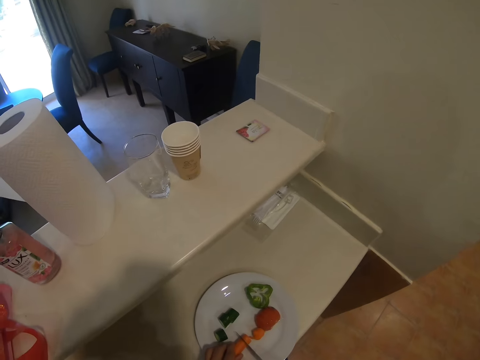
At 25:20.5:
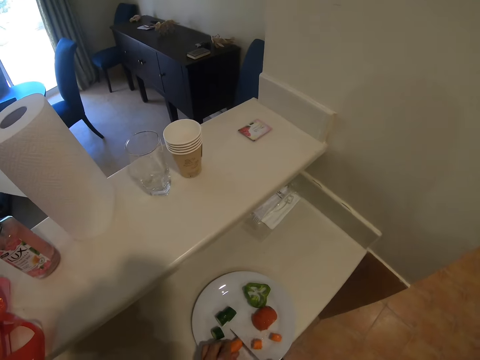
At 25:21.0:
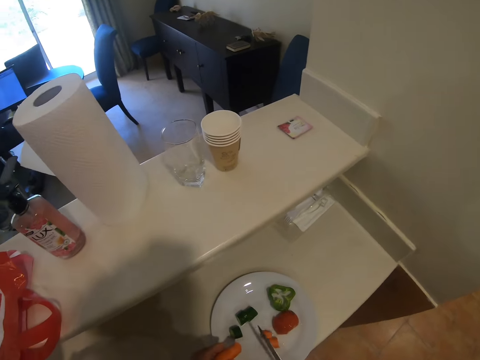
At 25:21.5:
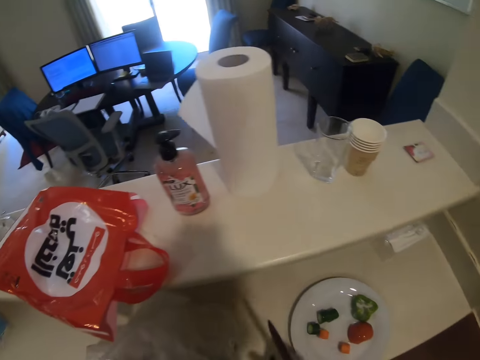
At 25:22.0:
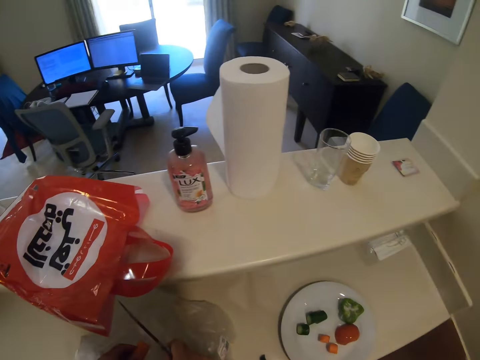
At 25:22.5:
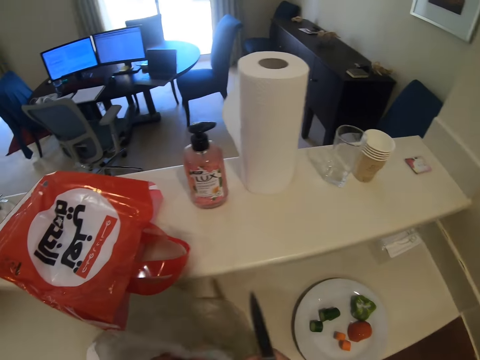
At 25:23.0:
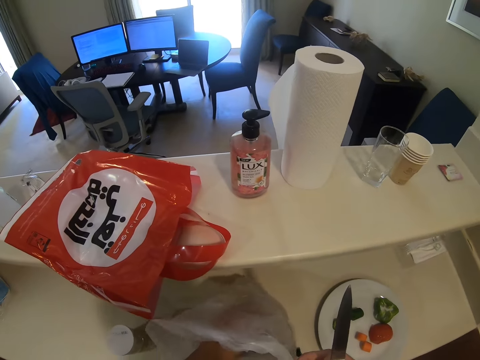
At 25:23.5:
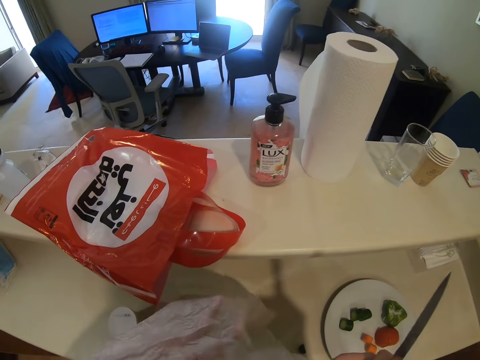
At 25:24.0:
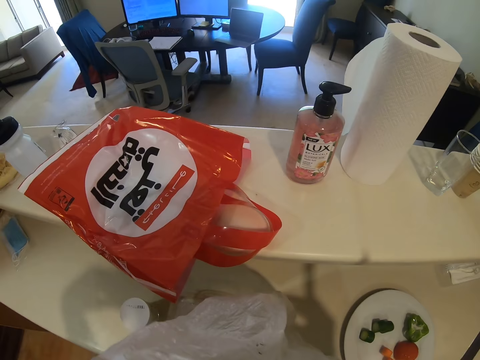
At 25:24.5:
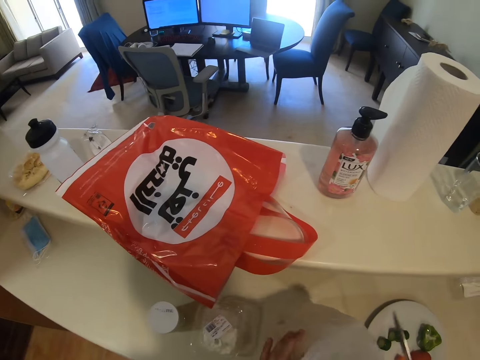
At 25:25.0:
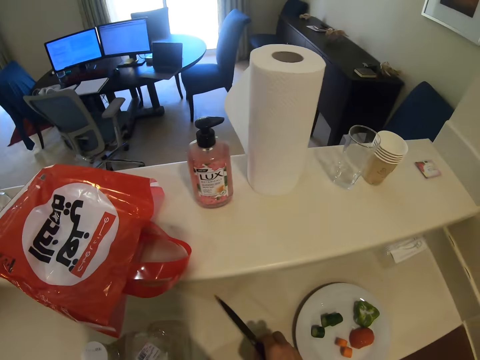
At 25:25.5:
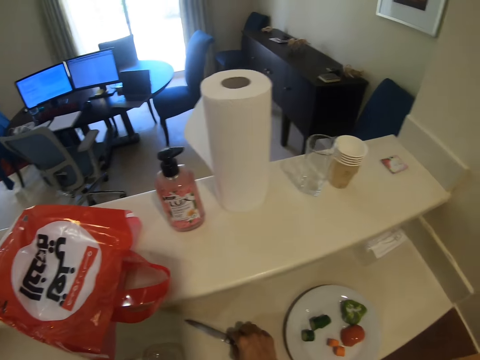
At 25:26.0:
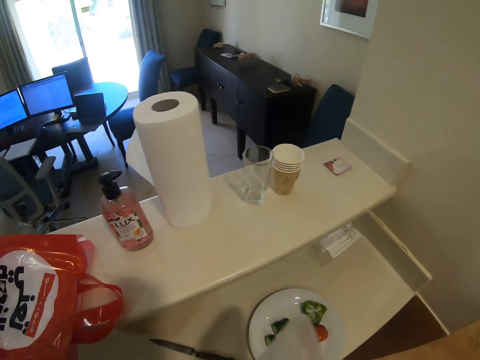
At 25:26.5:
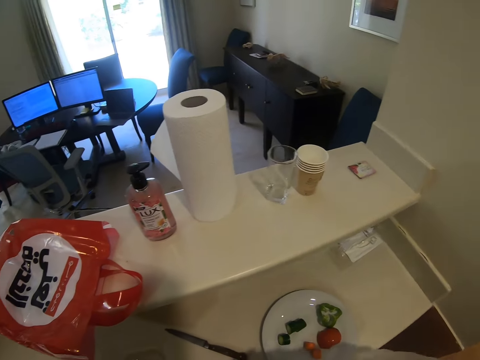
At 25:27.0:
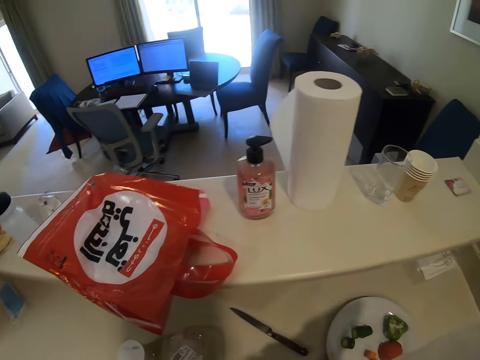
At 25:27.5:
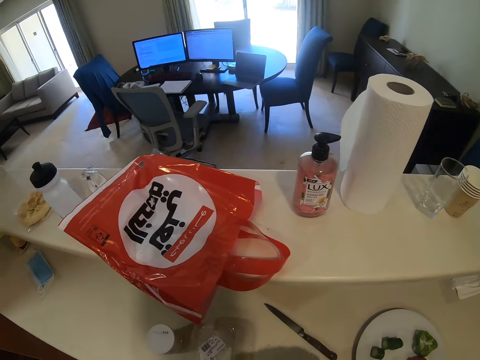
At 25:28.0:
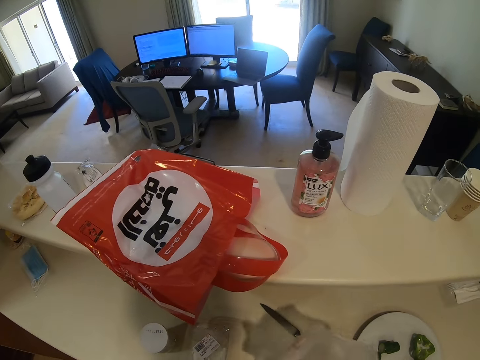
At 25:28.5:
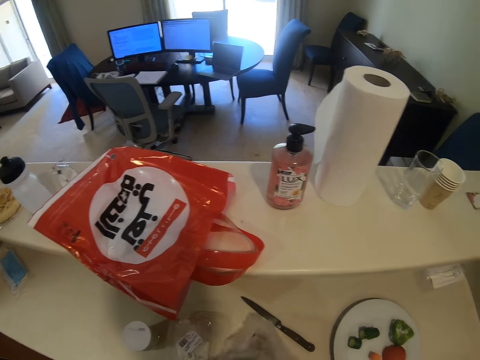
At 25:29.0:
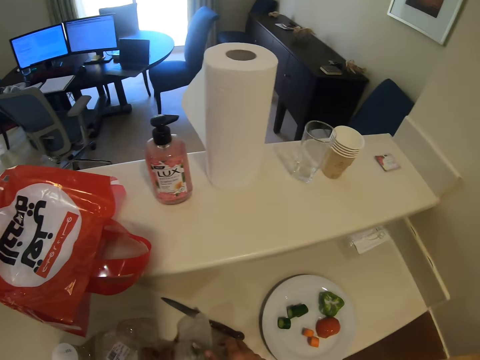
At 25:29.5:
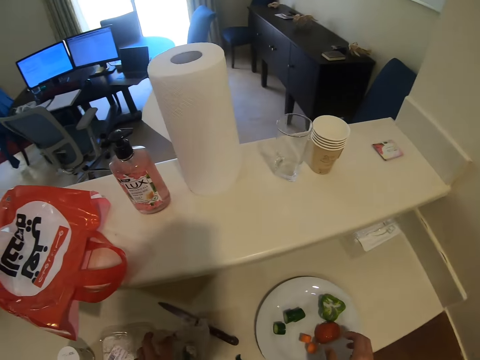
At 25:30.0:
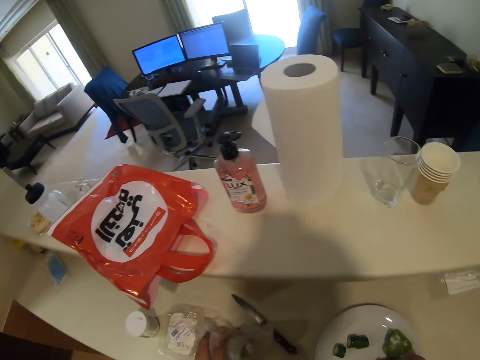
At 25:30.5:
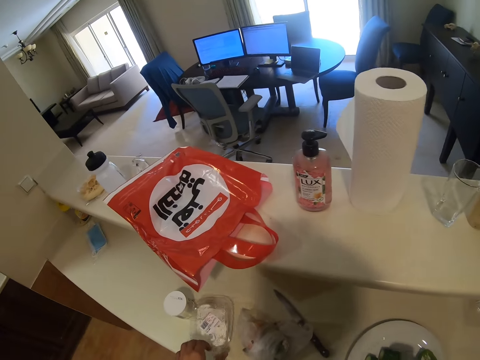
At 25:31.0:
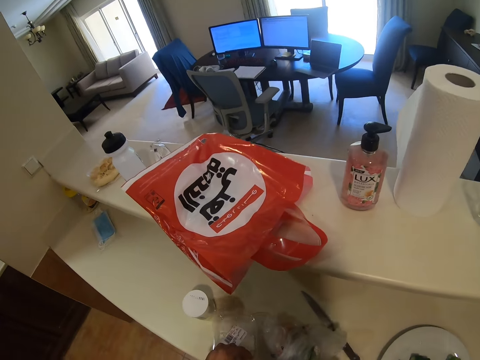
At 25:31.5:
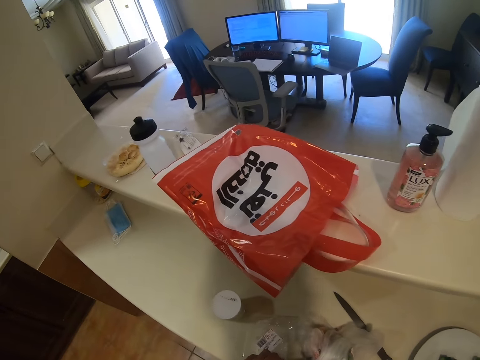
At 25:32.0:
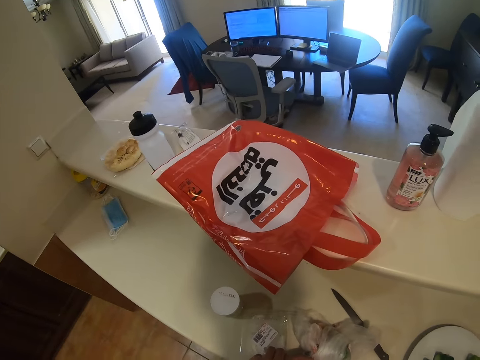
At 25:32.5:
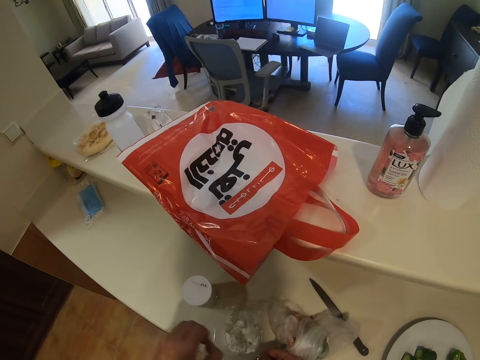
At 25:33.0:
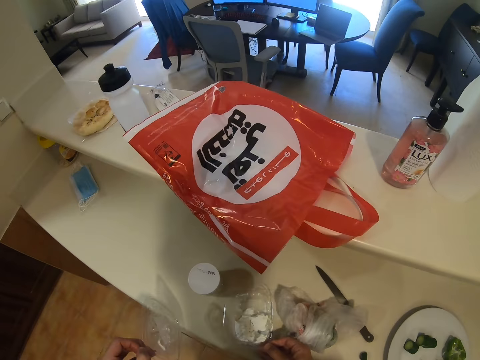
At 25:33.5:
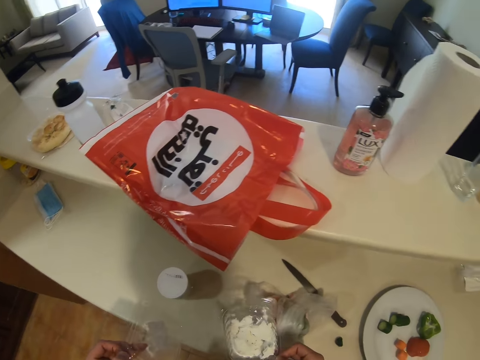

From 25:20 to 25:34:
The camera wearer puts the carrot on the polythene paper. They pick something from the paper. They take the polythene paper. They place a knife on top of the table. They fold the polythene paper. They pick a tin of something from the table.

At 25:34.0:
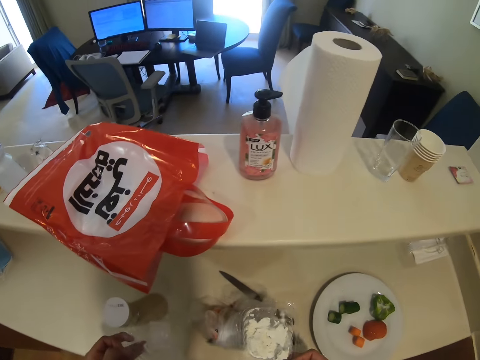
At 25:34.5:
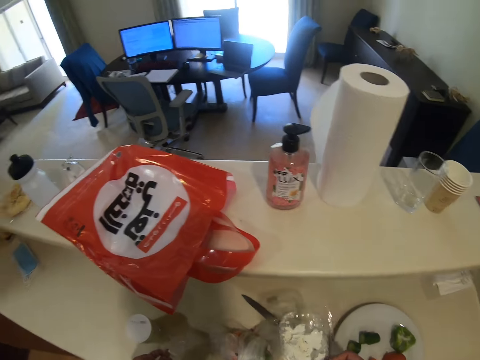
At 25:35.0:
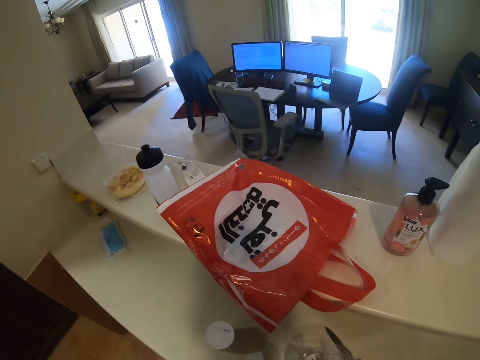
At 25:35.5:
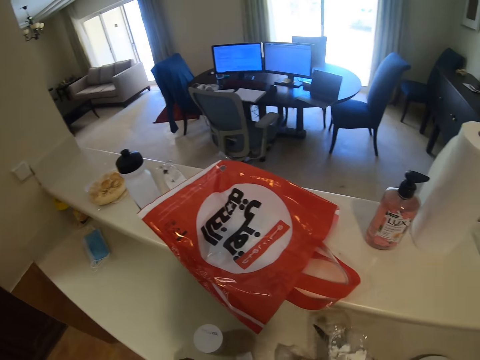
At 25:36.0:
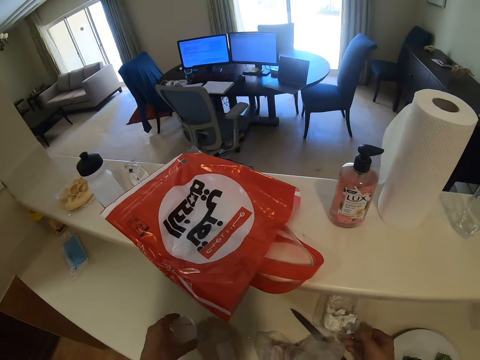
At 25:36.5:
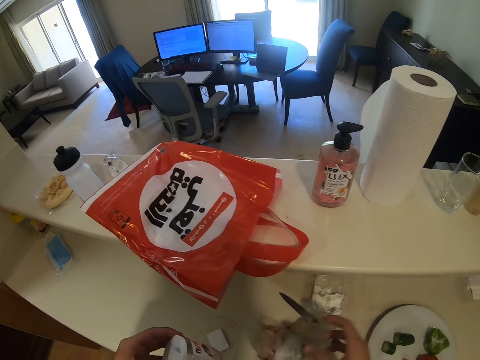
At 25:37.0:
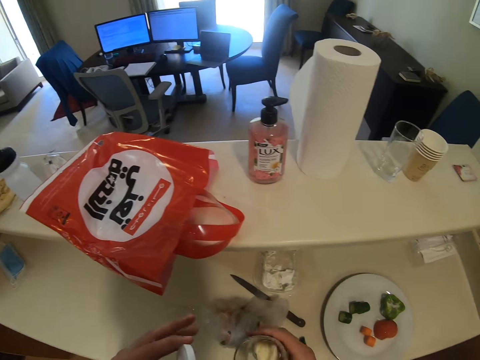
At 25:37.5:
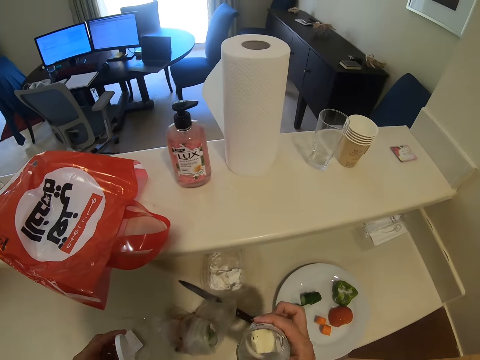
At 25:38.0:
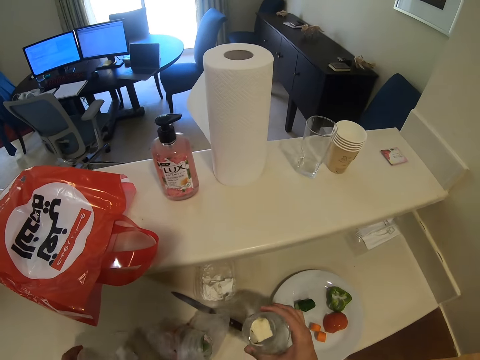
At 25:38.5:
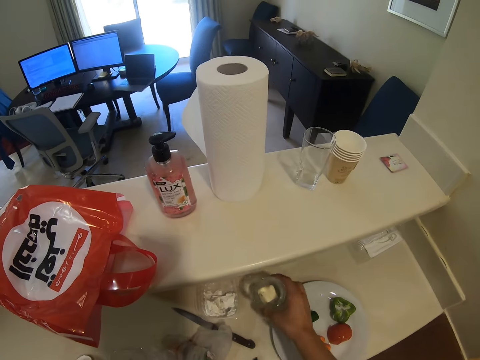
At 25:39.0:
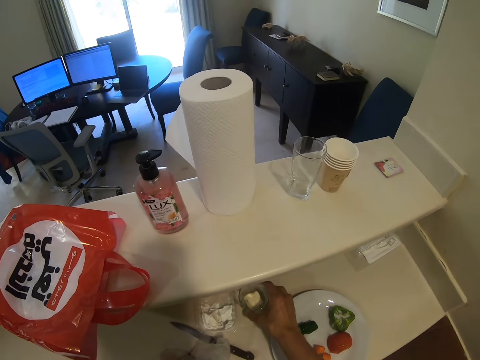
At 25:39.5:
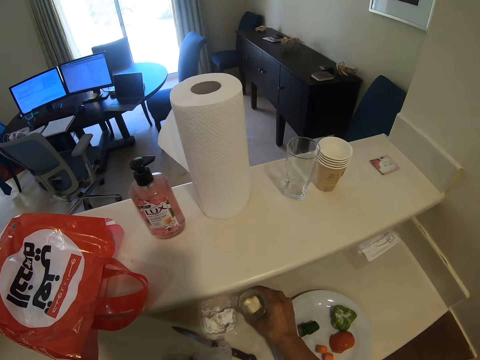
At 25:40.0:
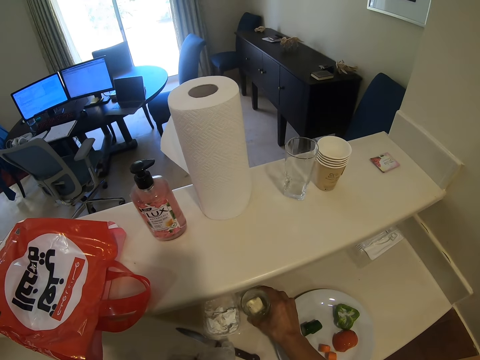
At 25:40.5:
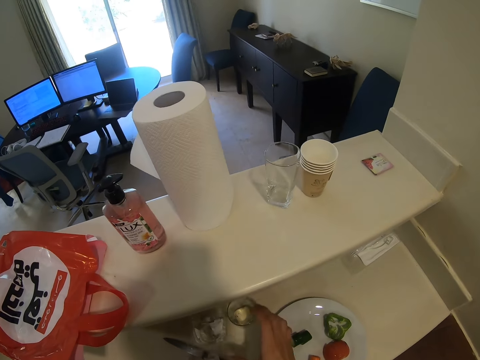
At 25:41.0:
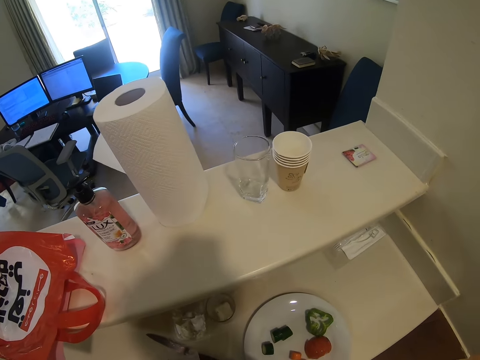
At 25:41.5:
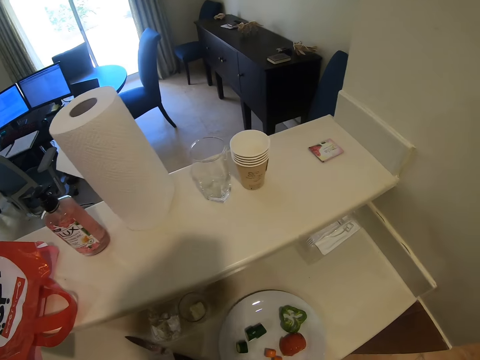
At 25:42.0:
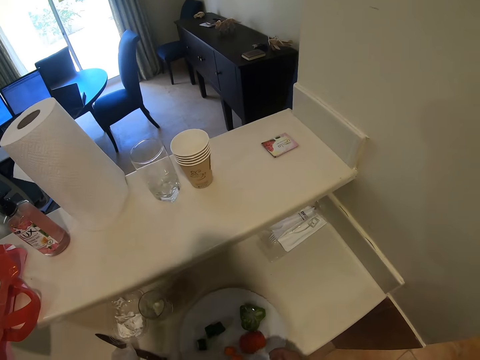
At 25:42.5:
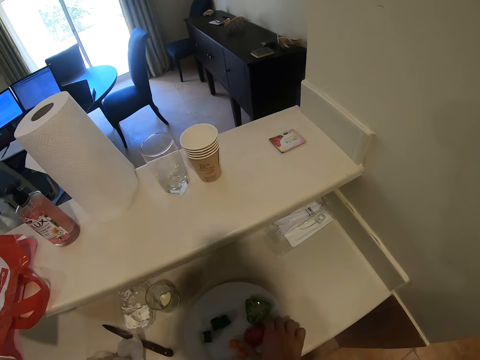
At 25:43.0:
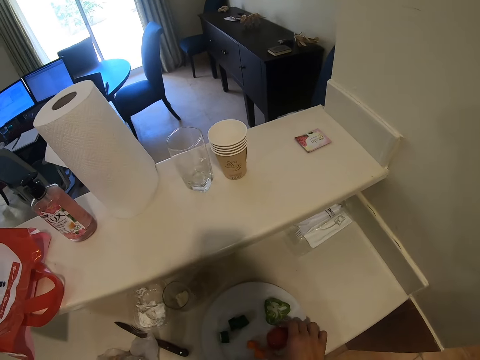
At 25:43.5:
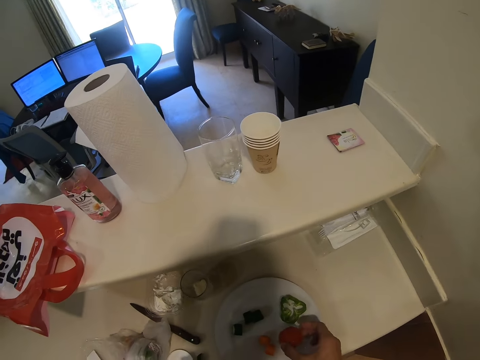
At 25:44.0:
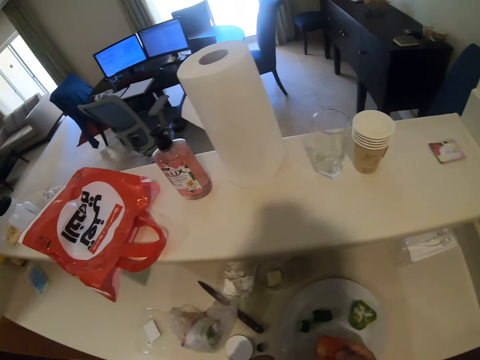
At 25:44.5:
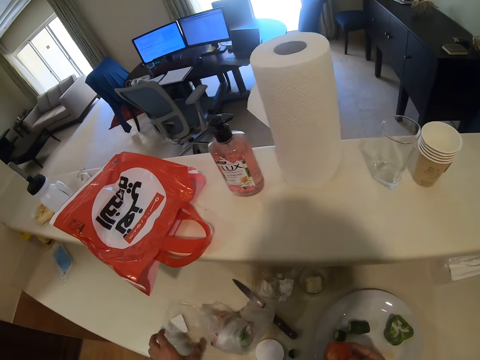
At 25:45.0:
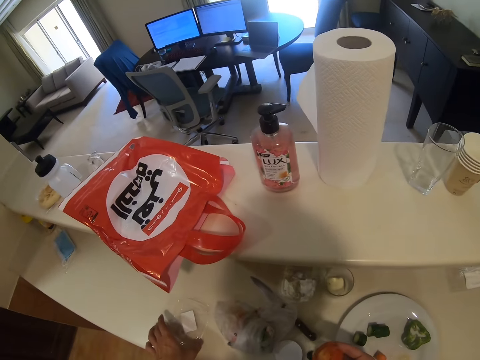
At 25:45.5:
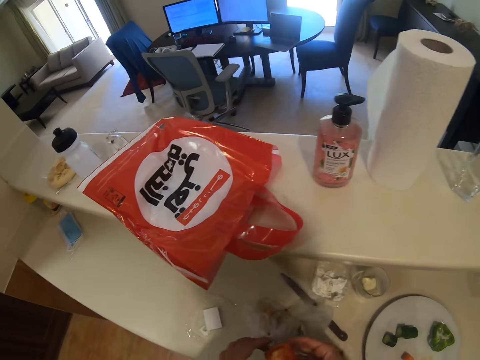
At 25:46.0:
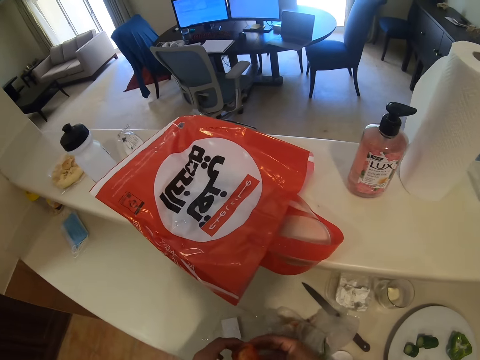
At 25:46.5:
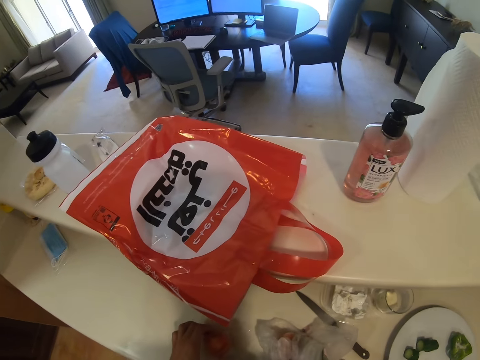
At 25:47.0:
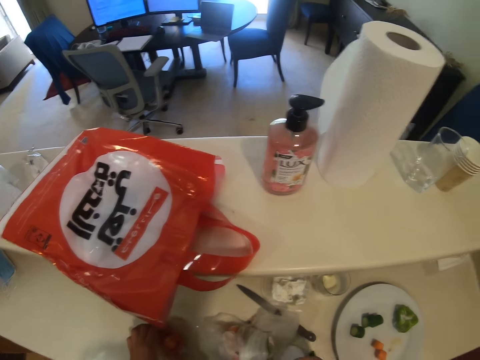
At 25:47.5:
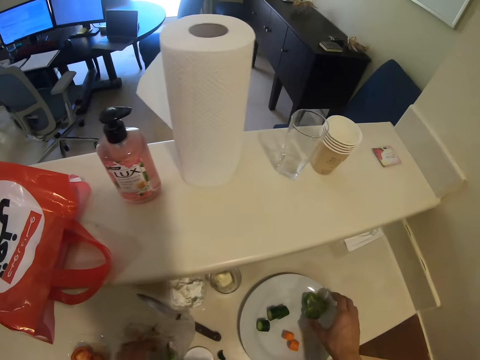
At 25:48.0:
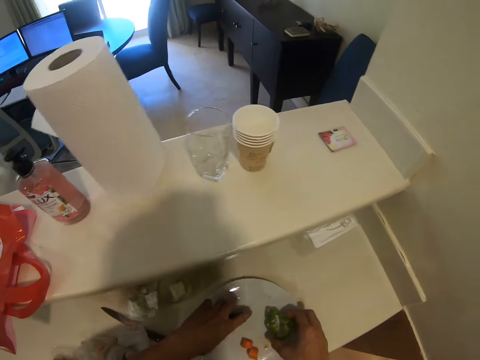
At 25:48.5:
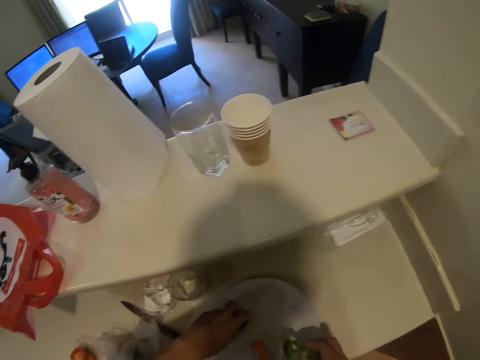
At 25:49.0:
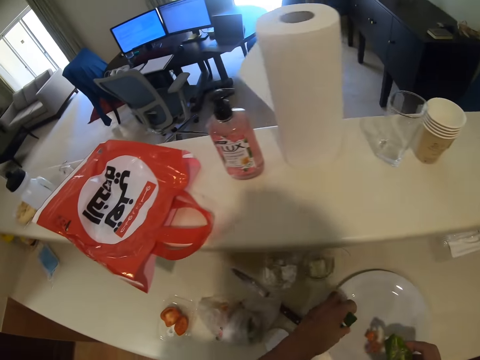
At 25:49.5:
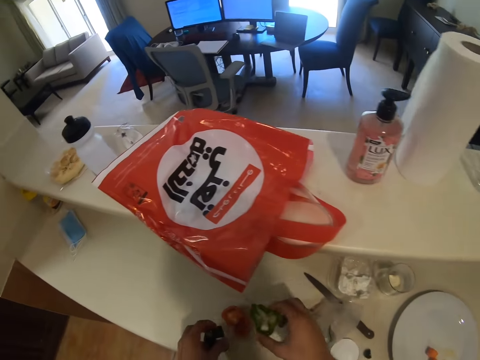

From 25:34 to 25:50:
The camera wearer moves something in a small dish in the table. They look around. They place down a tin of something. They pick a tin of butter from the table. They place the tin on the table. They take the tomato pieces from the plate. They pick a carrot from the table. They place down the tomato pieces. They place the slashed carrots on top of the table. They take the cucumber and capsicum pieces from the plate.
